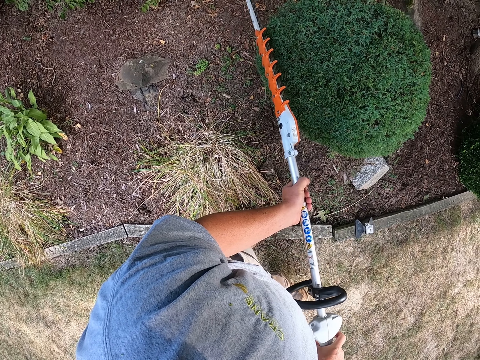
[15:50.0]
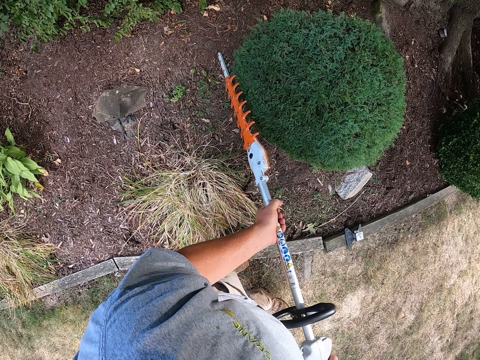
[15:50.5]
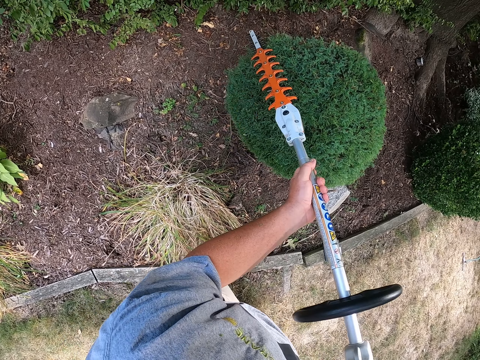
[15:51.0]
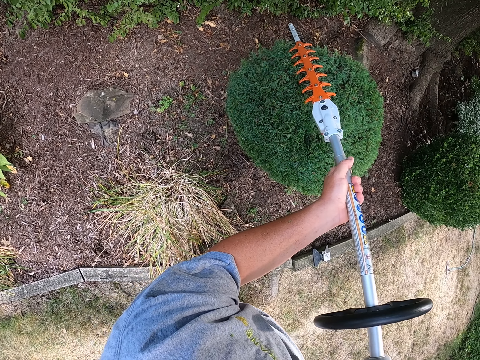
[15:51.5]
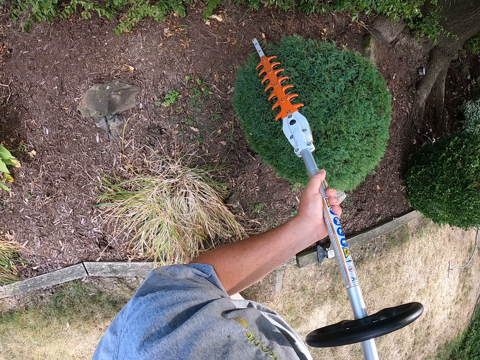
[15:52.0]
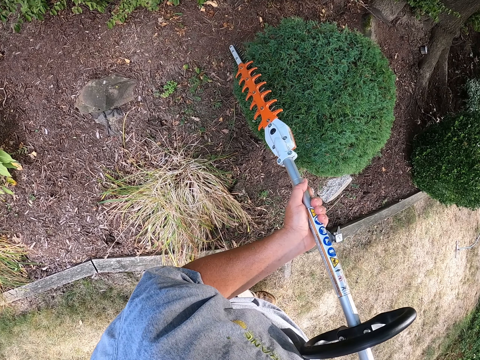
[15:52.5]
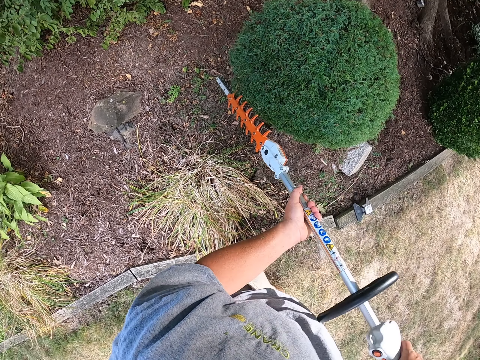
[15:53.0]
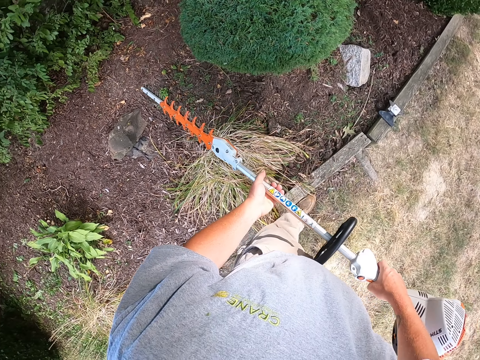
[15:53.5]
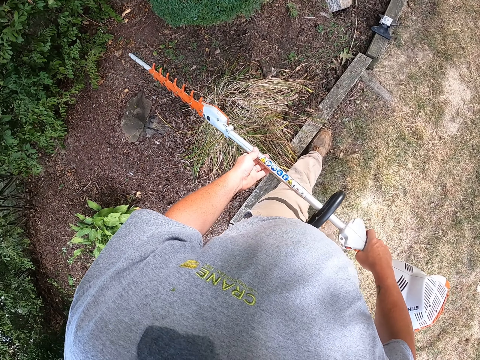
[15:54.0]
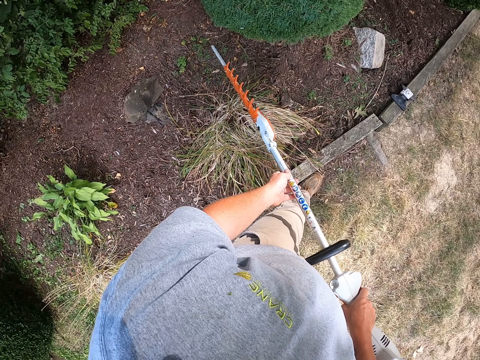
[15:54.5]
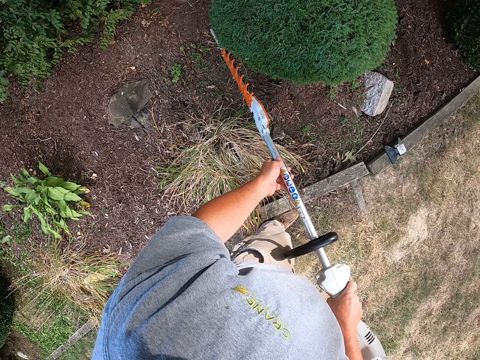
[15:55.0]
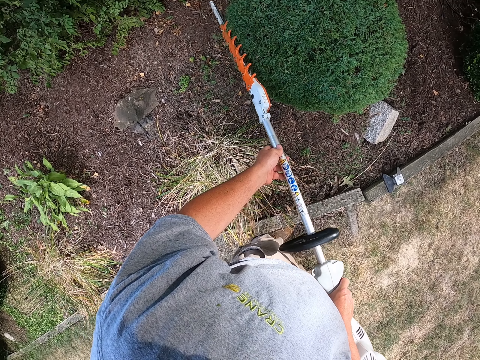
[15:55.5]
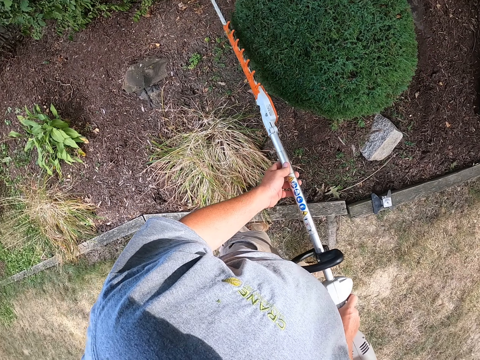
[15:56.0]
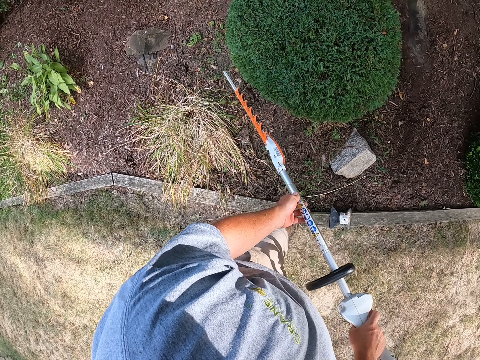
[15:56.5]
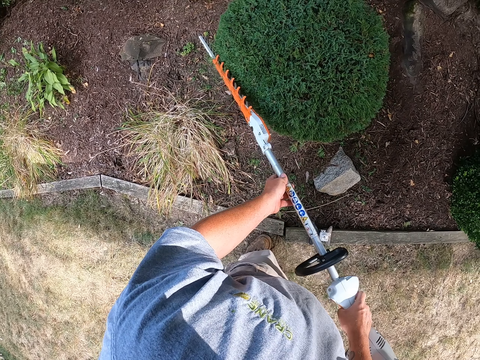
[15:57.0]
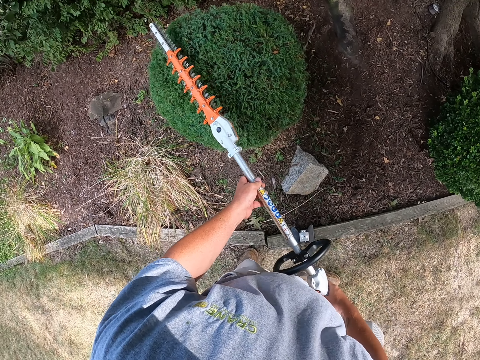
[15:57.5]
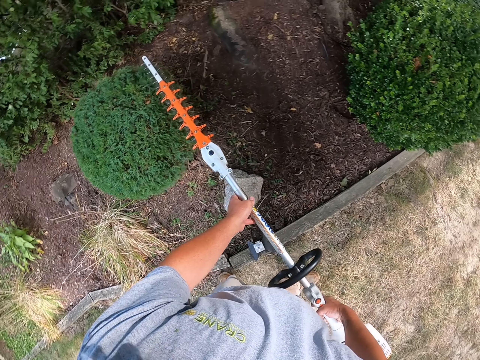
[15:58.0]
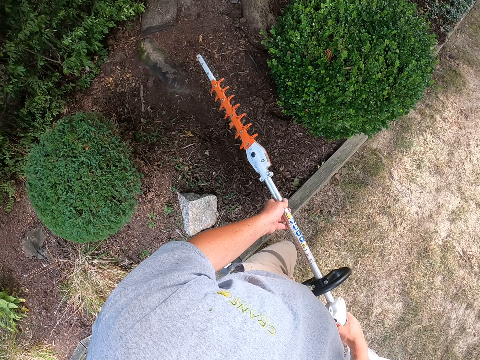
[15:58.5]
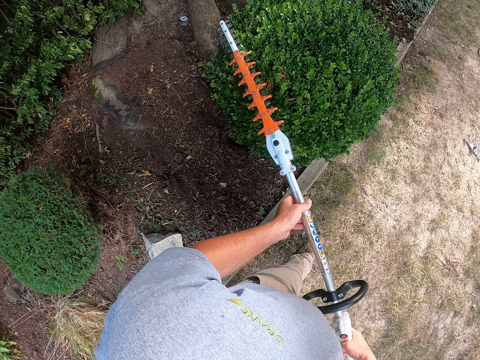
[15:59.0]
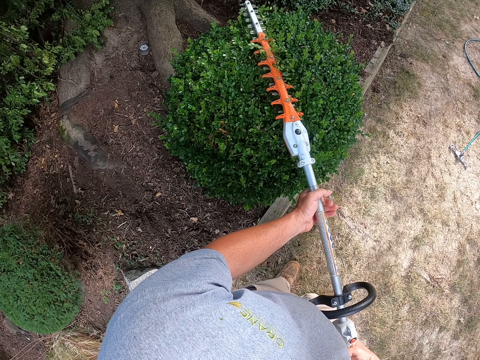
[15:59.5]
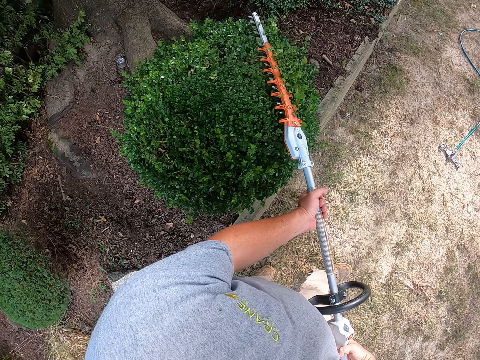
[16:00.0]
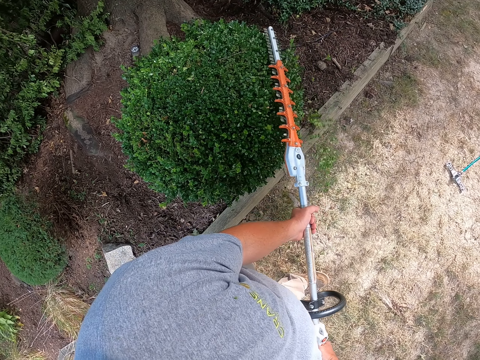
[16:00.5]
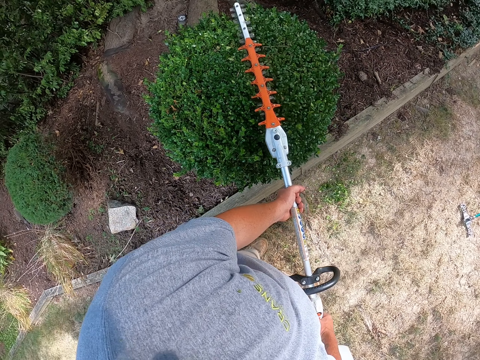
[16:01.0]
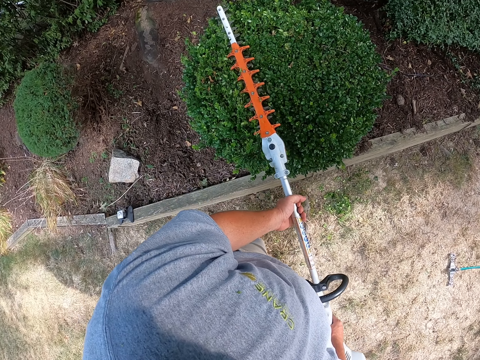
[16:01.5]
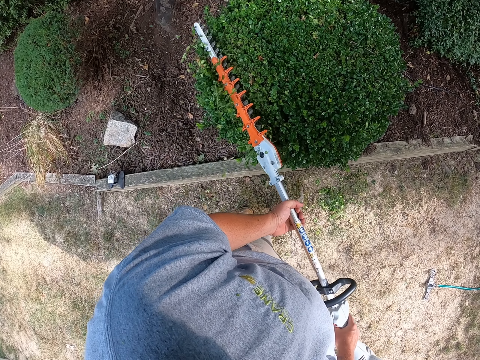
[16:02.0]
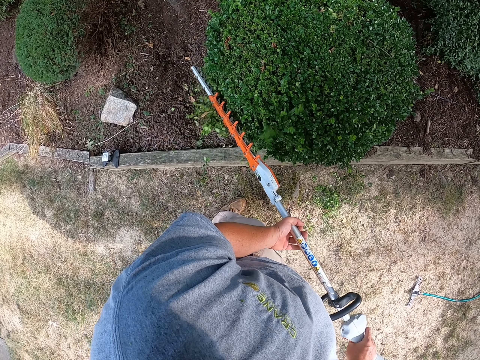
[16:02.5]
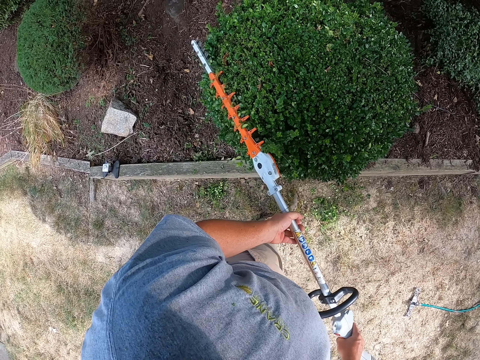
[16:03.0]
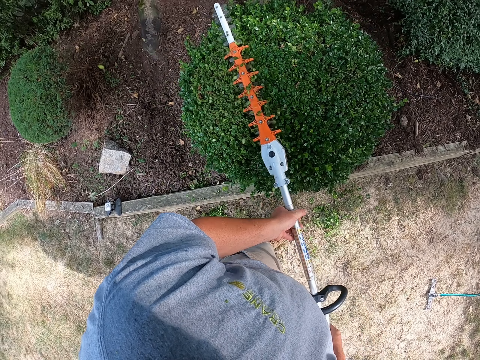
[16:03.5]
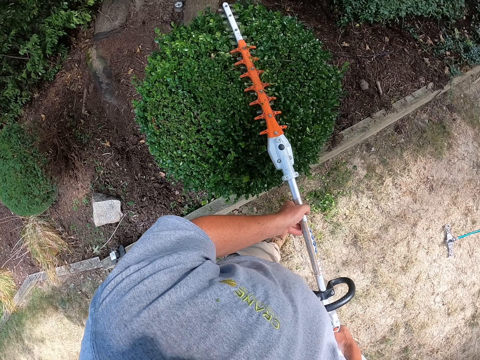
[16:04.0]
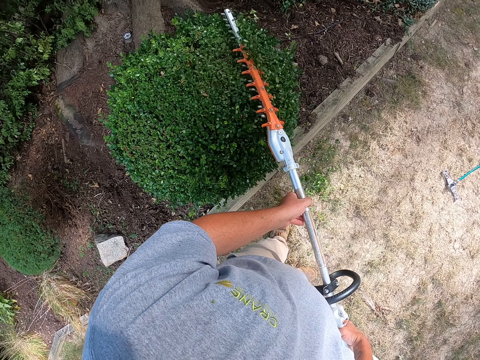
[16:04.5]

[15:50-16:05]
The camera wearer looks at a shrub. They trim the shrub using a hedge trimmer. They walk around the garden, walk to the shrub, and trim the shrub using the hedge trimmer.

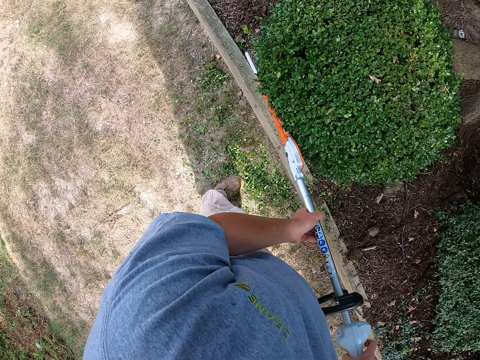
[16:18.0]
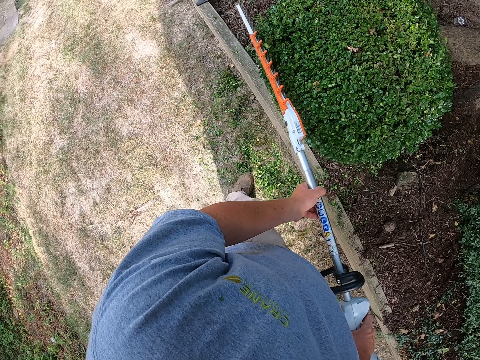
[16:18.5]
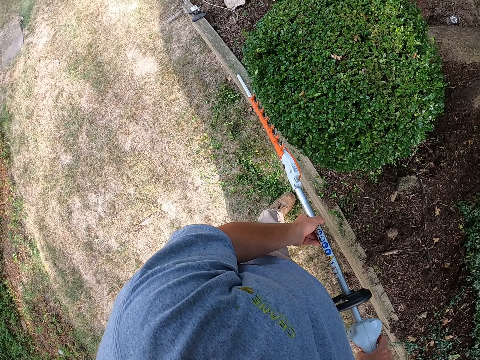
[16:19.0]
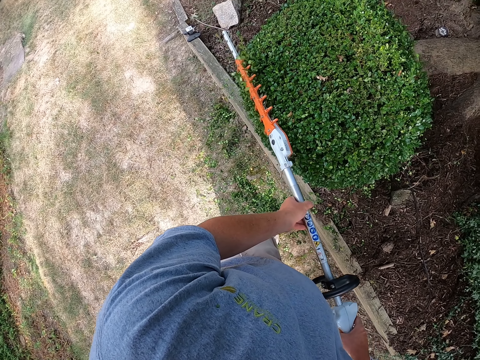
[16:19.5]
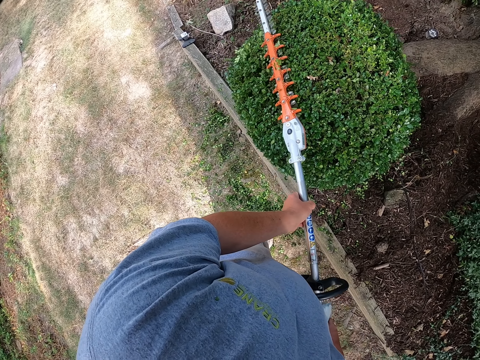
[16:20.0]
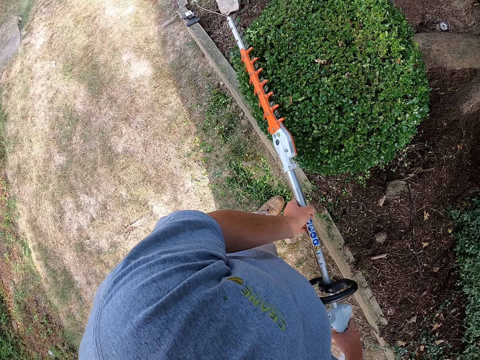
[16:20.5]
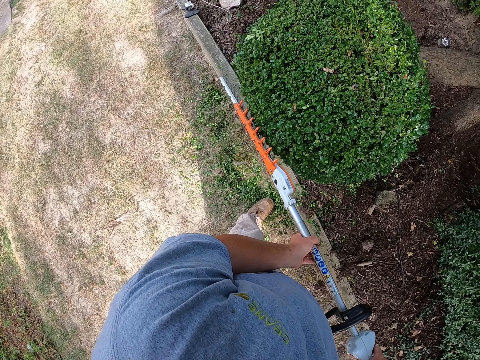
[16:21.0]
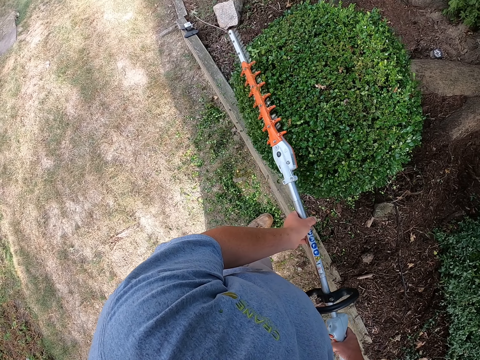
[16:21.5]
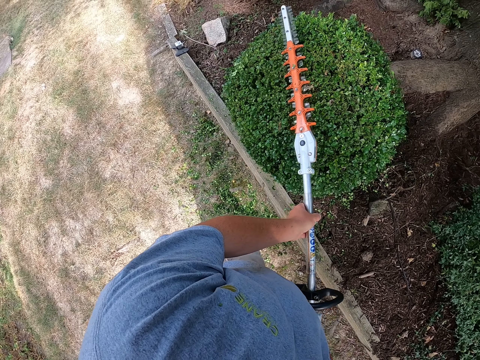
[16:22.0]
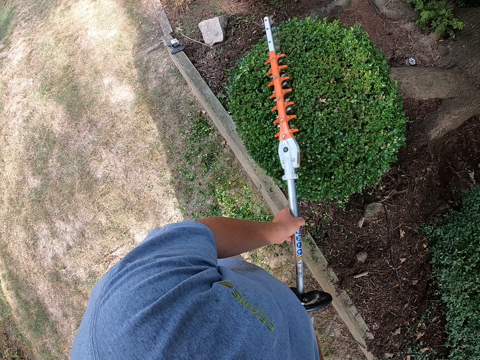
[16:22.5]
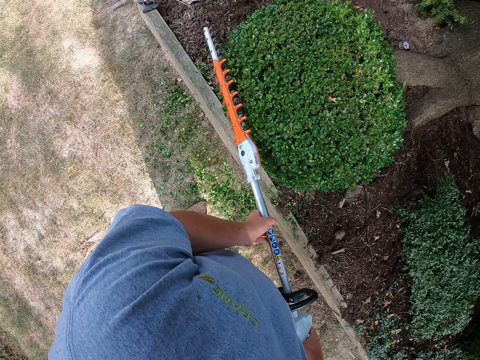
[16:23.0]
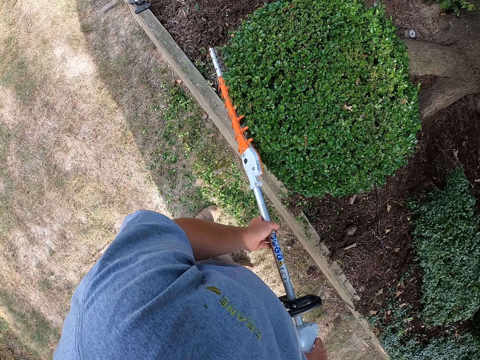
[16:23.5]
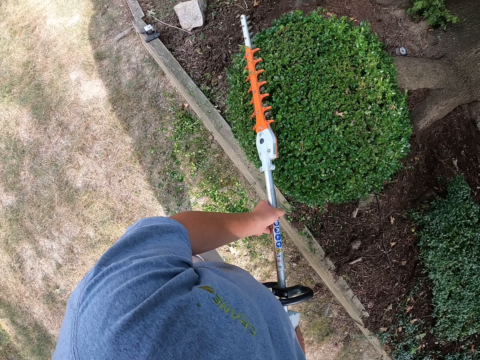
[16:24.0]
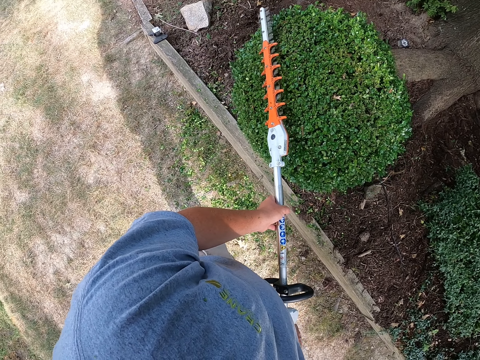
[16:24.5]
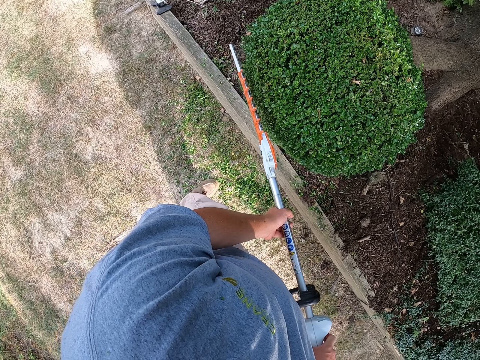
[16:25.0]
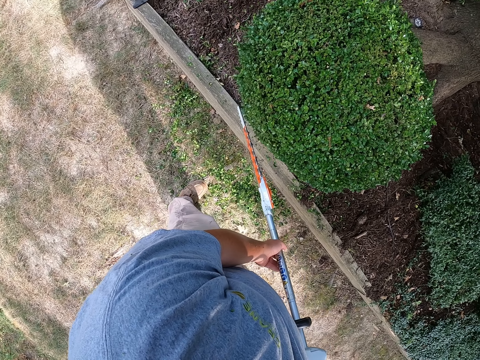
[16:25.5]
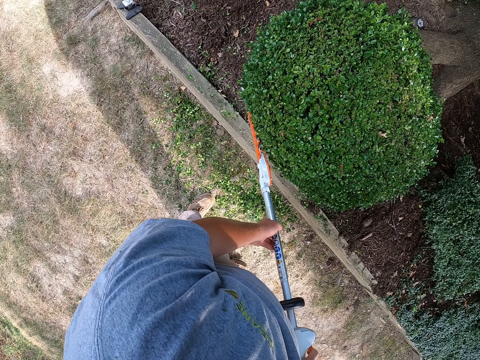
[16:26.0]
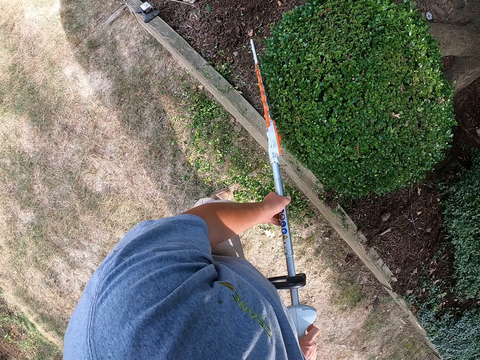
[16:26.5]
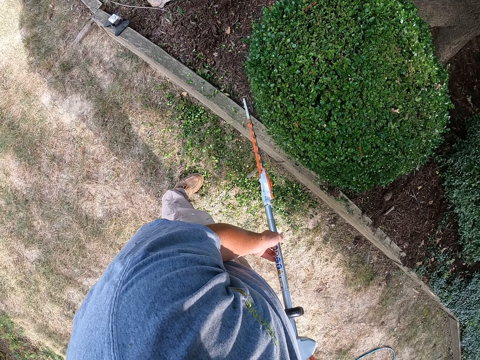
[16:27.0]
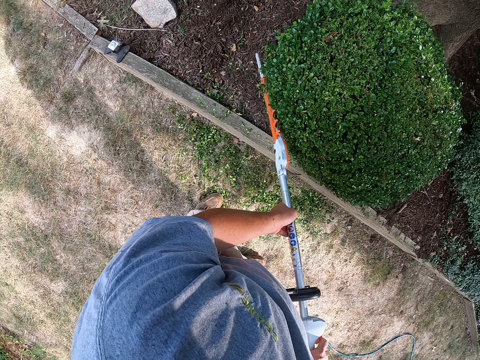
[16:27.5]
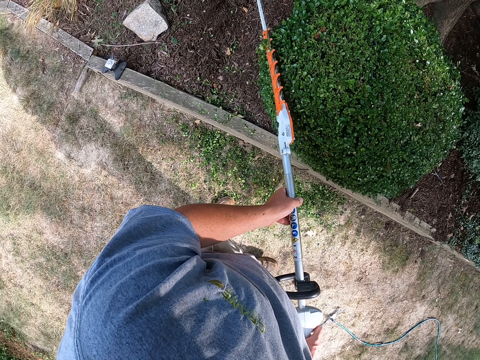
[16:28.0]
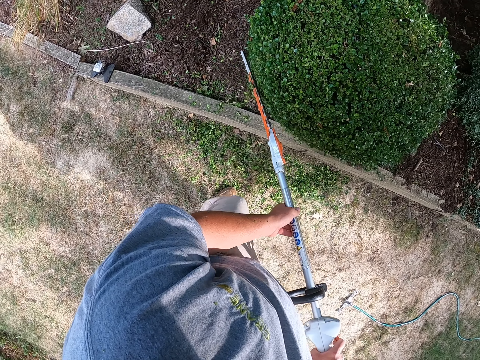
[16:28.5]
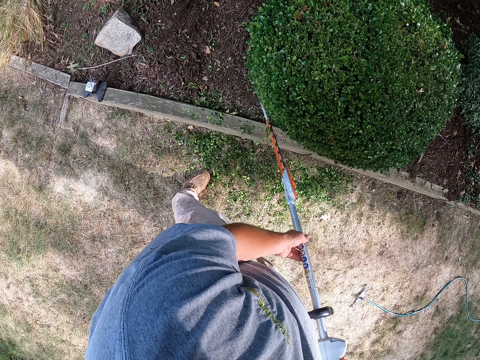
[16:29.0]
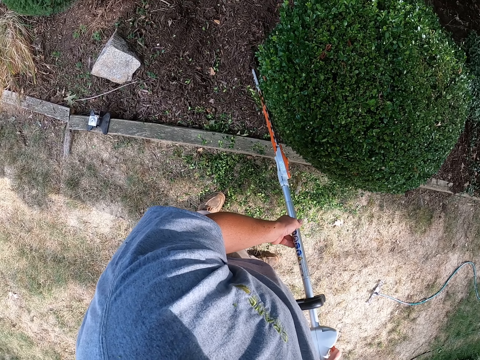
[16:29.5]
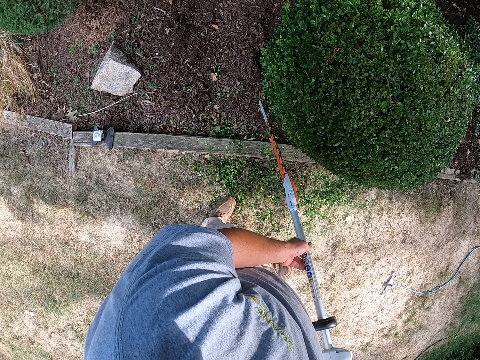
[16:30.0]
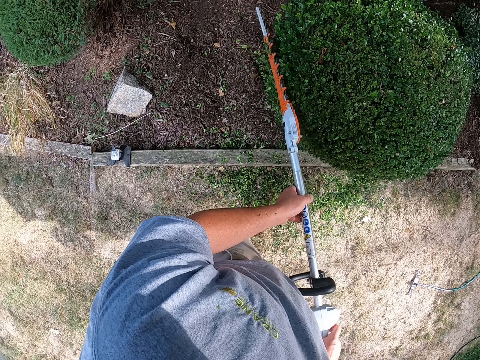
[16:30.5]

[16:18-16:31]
The camera wearer walks around the garden. They trim a garden tree. They walk around the garden.
